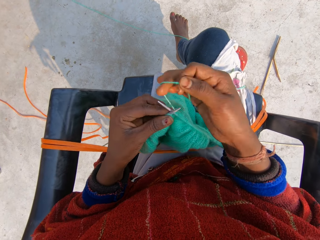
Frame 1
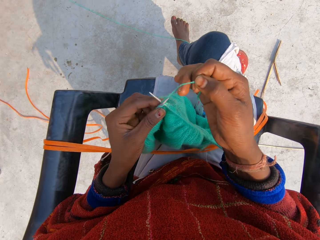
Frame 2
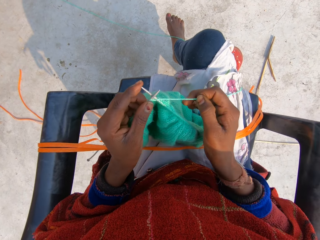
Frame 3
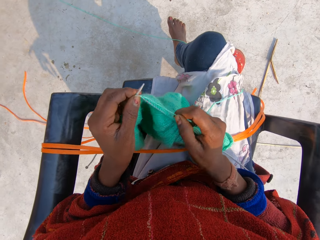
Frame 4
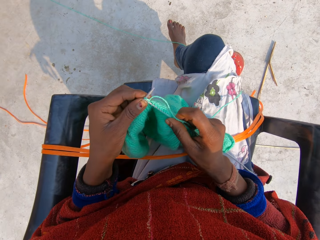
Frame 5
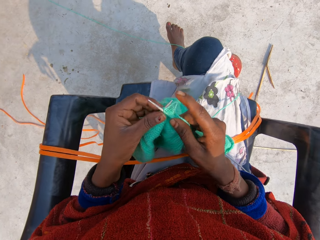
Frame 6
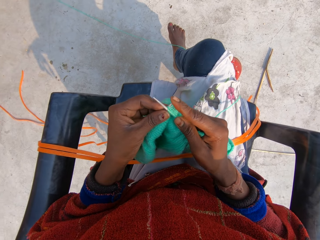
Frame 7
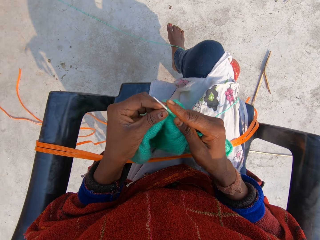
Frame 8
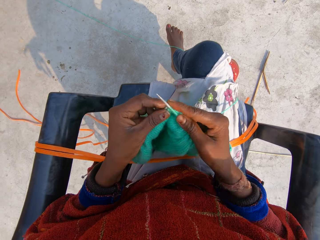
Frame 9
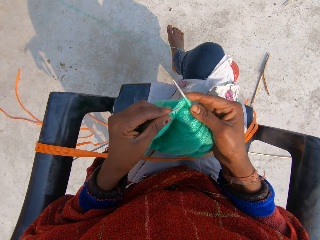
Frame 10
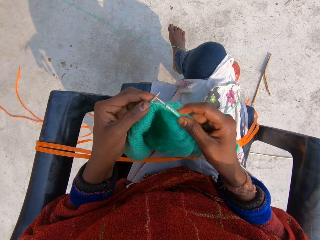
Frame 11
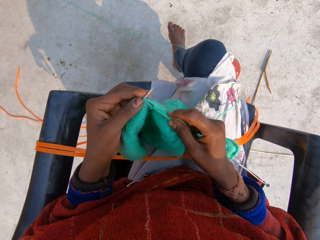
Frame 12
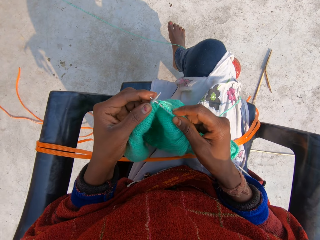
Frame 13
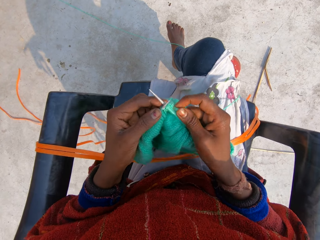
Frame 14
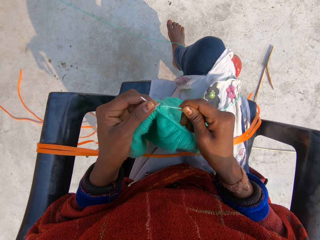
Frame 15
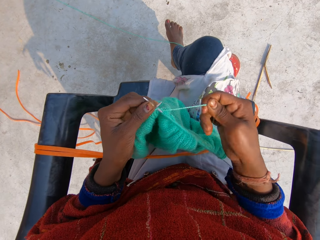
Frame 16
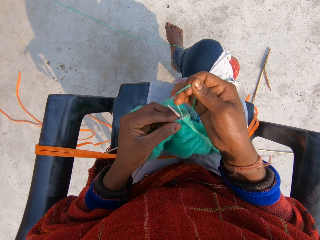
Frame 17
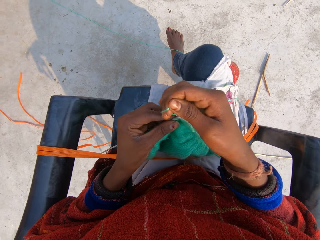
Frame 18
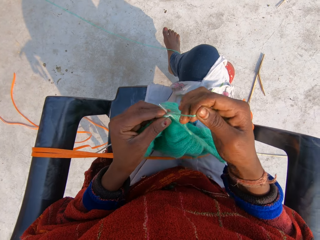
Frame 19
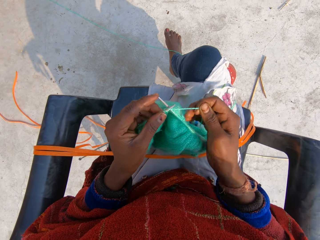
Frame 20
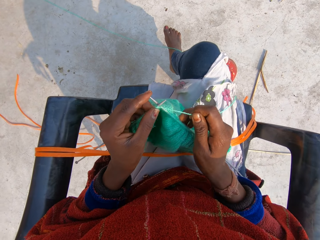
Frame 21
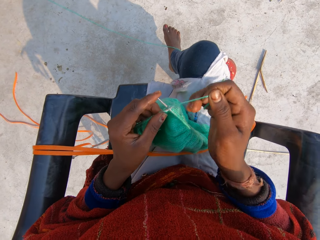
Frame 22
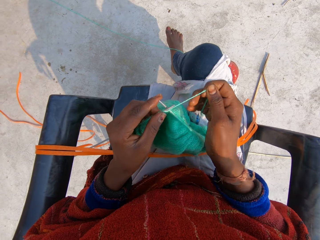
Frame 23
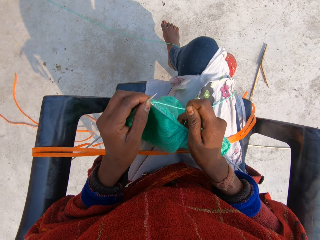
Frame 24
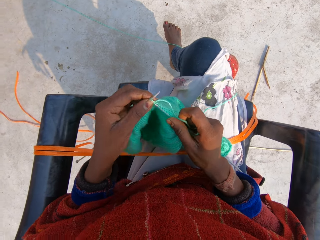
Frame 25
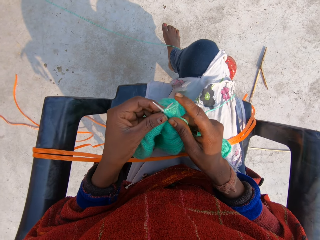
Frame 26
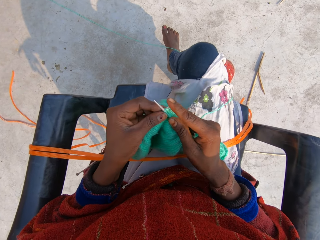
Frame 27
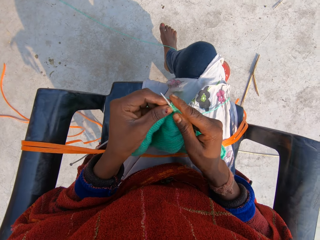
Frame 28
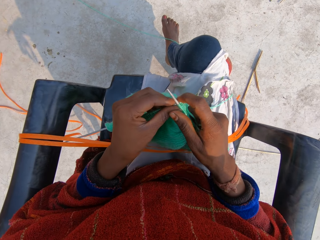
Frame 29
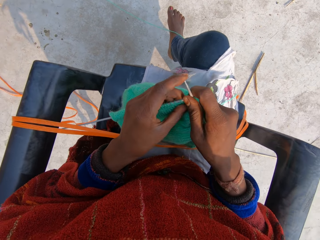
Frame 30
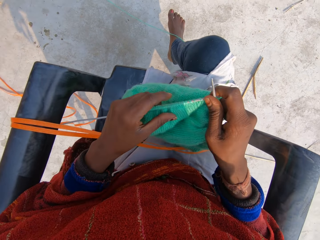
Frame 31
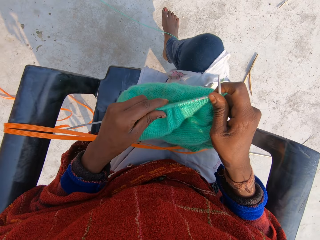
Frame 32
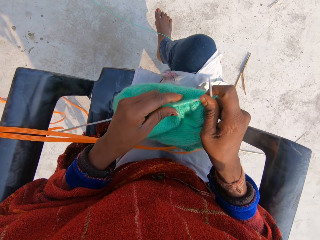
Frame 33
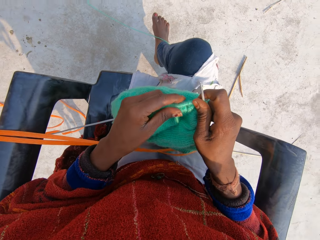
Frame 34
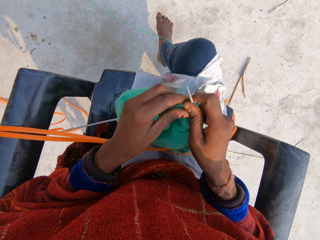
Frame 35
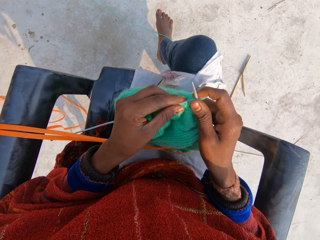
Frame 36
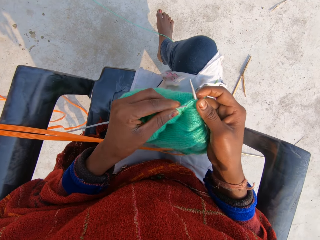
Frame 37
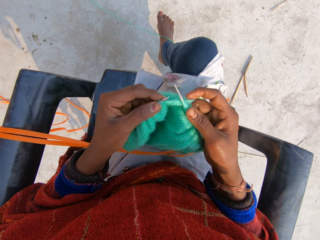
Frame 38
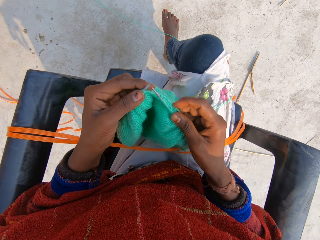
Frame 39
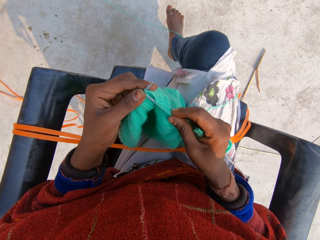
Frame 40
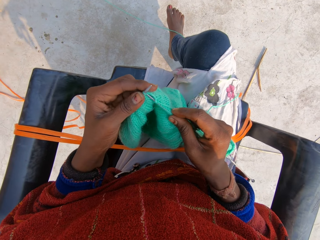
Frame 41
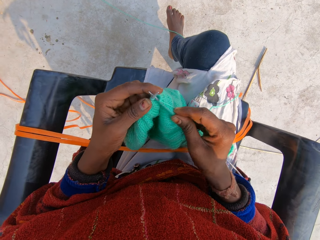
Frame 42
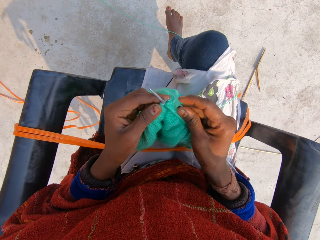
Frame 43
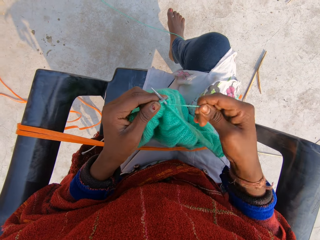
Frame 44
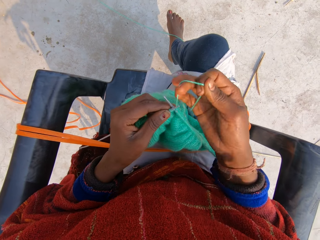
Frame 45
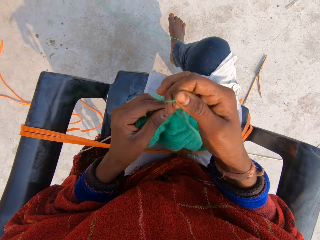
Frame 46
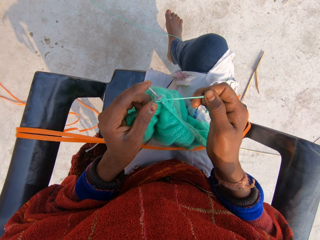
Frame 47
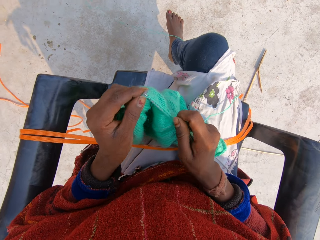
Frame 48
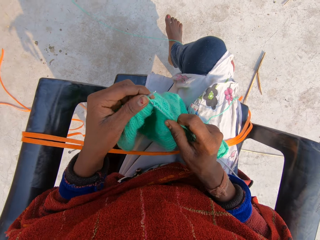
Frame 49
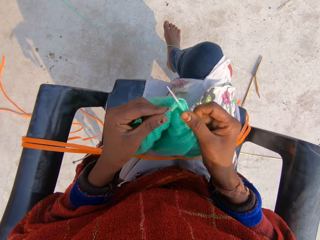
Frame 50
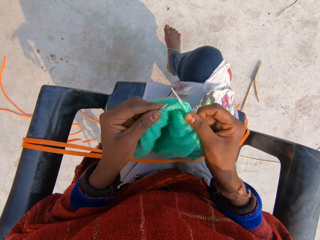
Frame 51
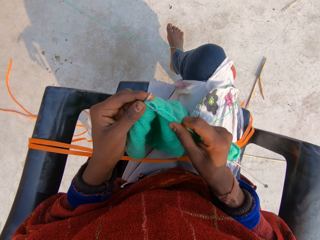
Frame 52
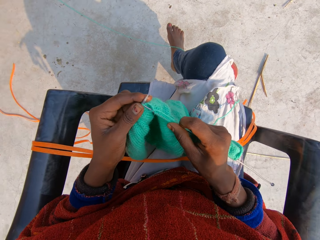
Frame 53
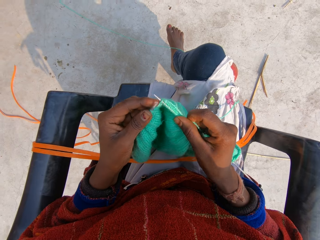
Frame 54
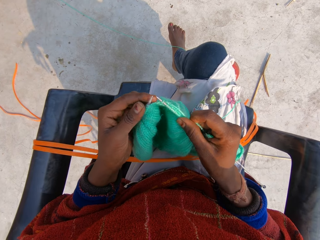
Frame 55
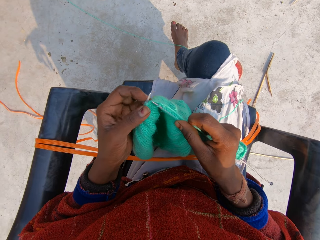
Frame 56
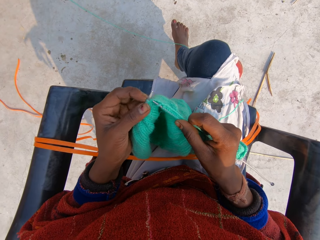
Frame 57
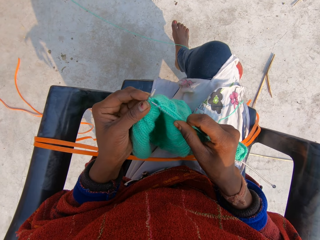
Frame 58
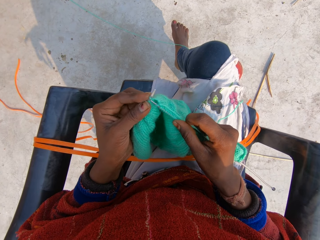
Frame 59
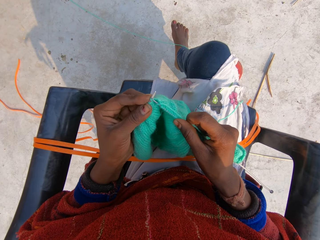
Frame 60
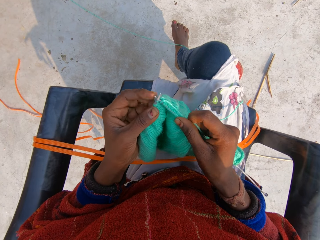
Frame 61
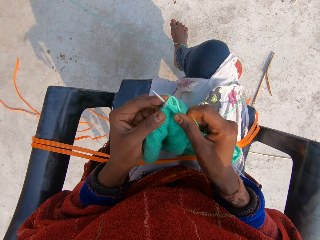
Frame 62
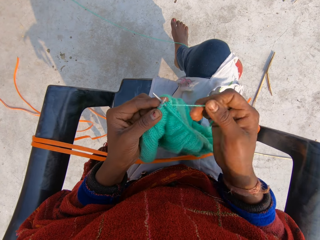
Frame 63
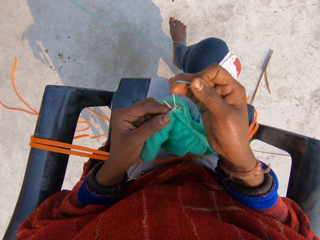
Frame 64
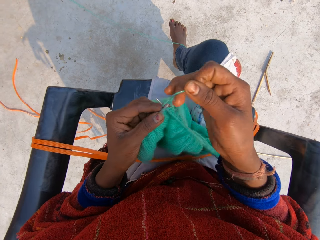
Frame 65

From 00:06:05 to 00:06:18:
The camera wearer continues to knit the blue material. They roll the thread around the crochet. They sew the sweater. They roll the thread around the crochet. They sew the sweater. They continue to knit the blue material.

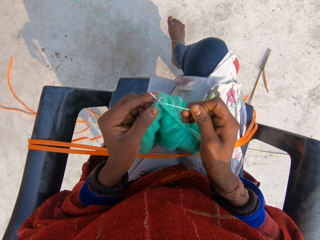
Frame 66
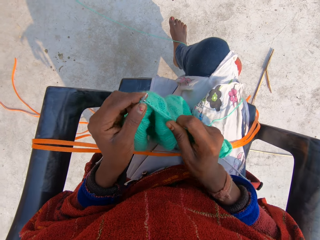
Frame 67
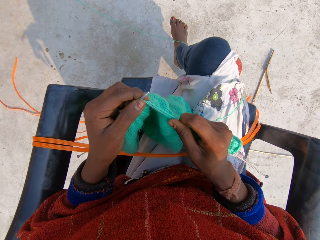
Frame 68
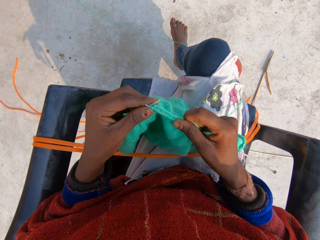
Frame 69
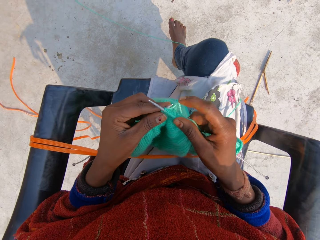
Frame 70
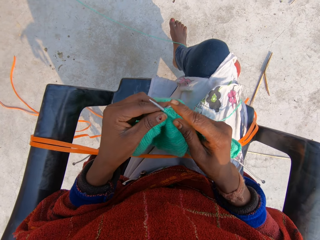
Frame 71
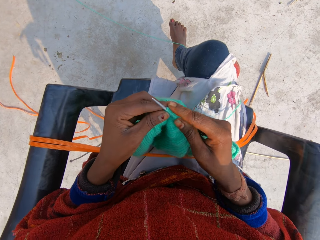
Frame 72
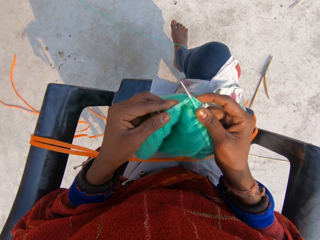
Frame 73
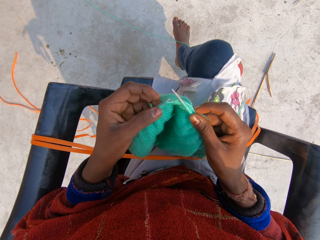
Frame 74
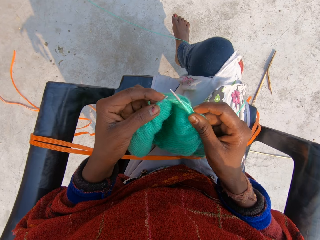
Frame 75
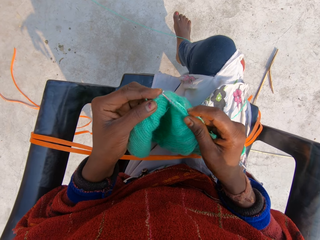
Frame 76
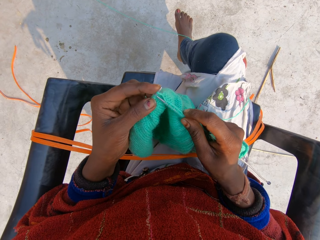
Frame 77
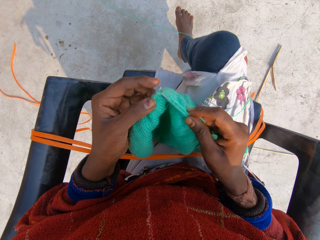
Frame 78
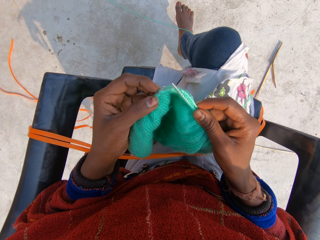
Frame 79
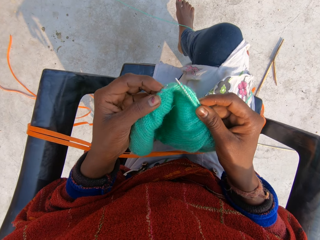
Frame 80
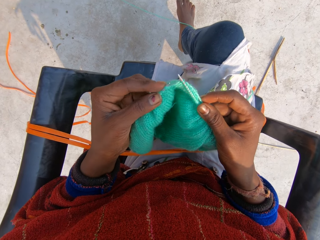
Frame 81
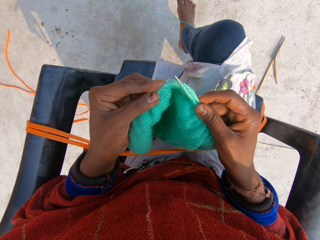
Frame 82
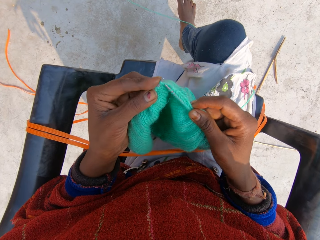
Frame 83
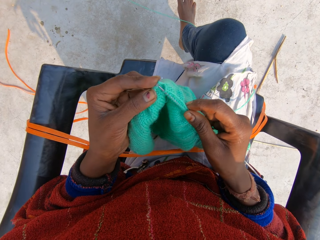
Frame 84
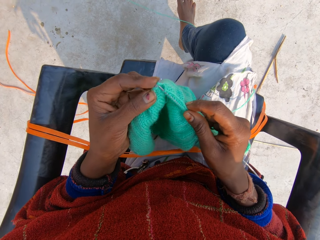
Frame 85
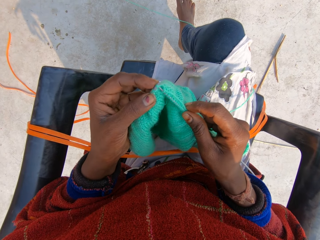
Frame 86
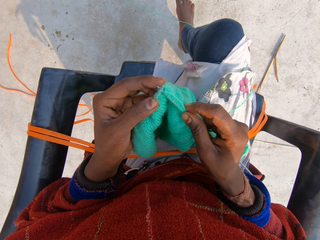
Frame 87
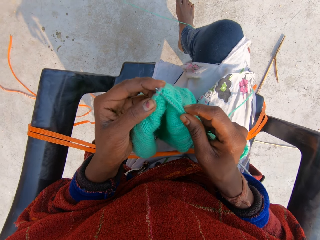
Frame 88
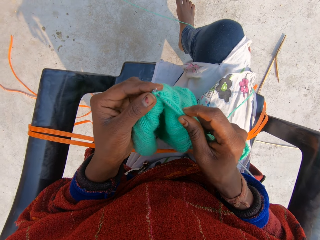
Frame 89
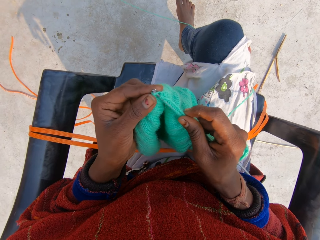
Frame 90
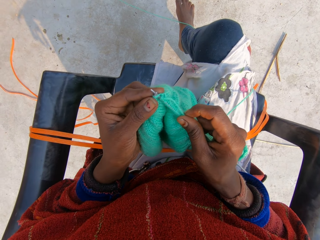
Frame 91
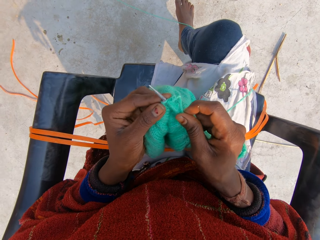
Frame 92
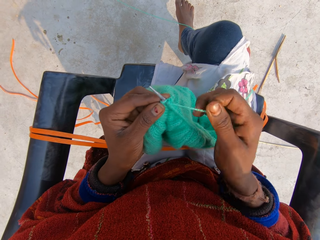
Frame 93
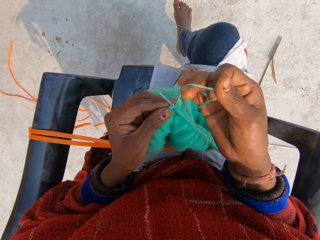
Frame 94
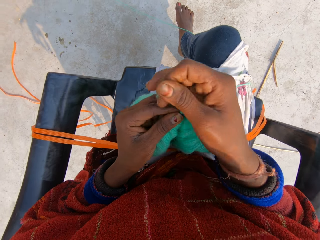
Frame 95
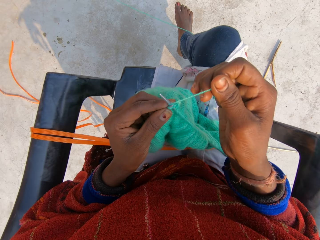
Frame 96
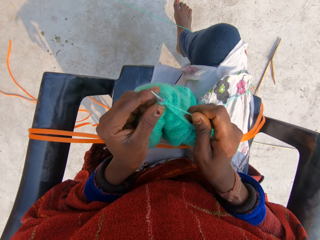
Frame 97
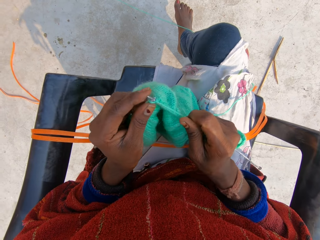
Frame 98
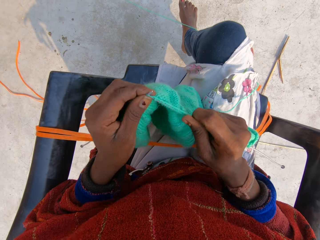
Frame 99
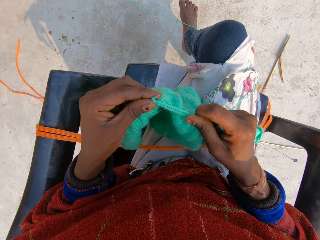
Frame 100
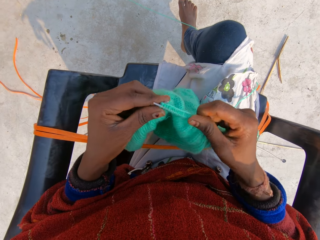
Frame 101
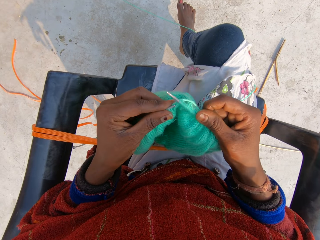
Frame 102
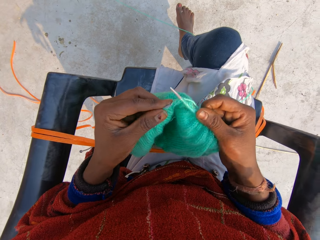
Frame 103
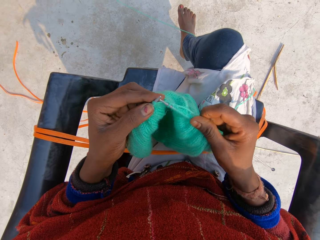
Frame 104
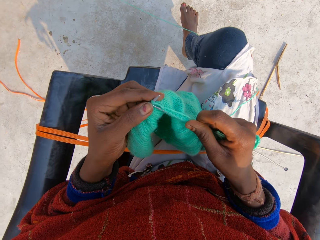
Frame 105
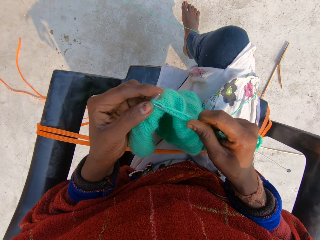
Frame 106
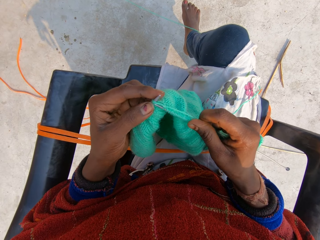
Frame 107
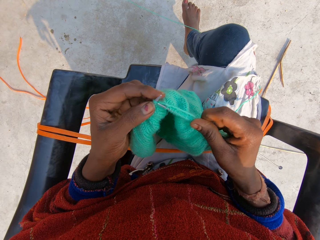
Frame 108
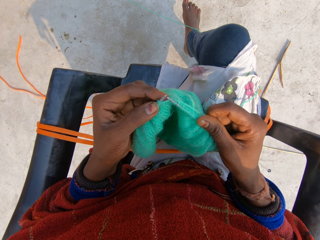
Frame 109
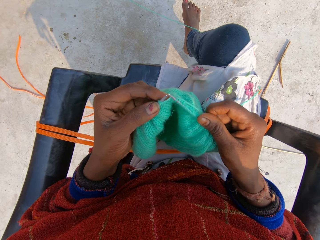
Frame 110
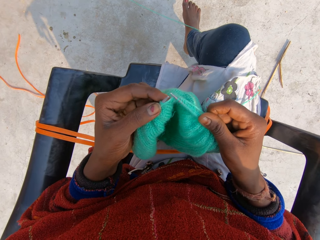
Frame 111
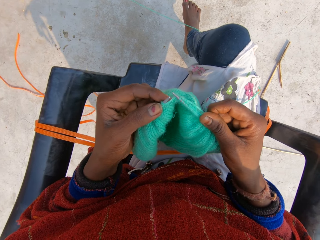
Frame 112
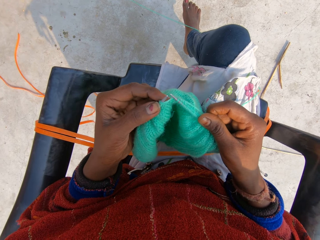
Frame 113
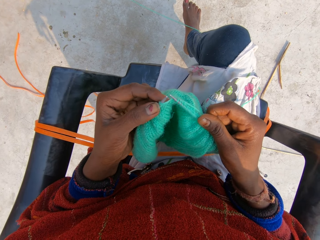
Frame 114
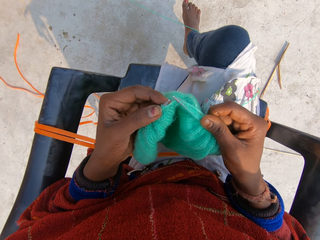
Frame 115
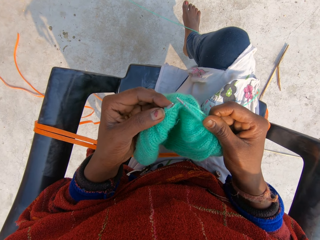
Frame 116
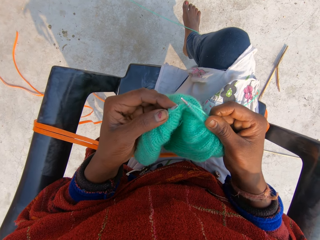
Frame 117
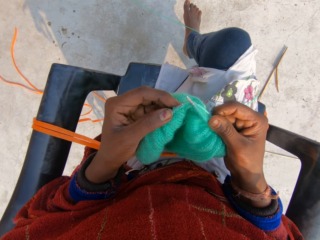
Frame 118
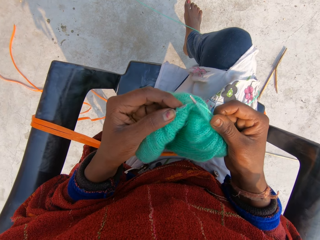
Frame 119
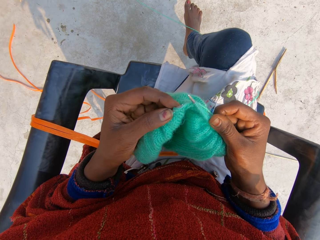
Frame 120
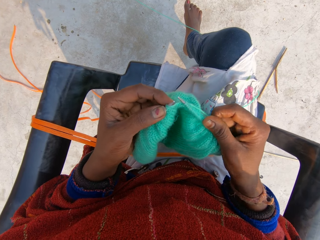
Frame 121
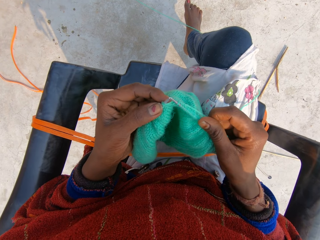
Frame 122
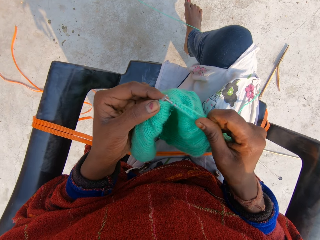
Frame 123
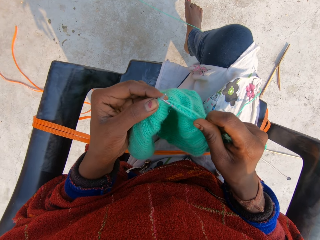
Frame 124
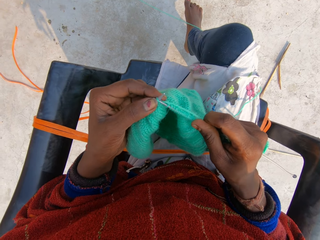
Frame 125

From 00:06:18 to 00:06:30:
The camera wearer rolls the thread around the crochet. They sew the sweater. They fix the needle in the yarn. They fix the needle in the yarn again. They roll the thread around the crochet. They sew the sweater. They look at the sweater.
